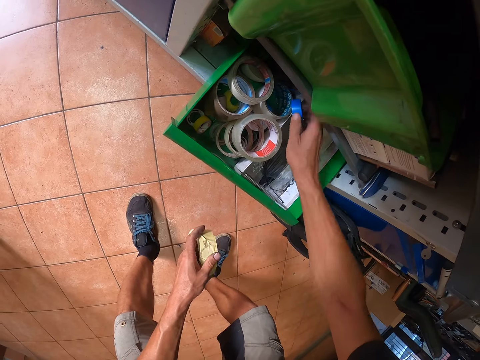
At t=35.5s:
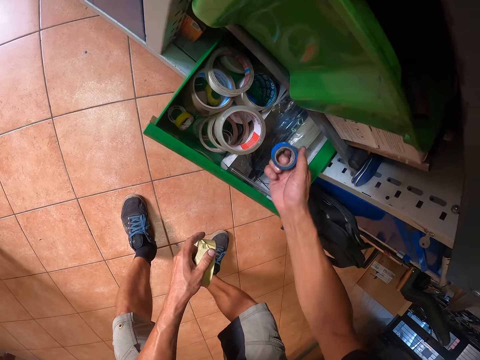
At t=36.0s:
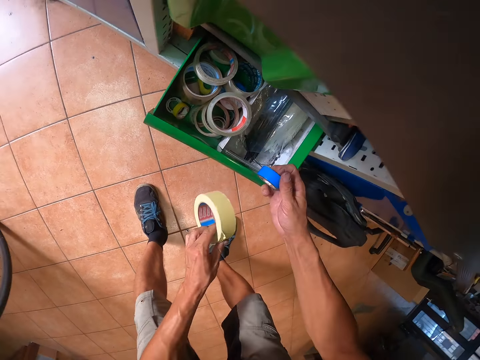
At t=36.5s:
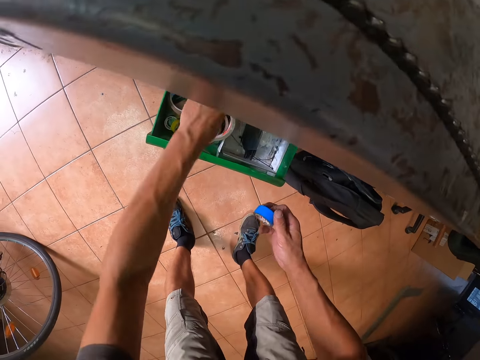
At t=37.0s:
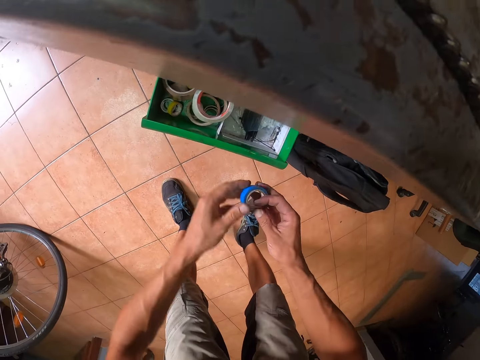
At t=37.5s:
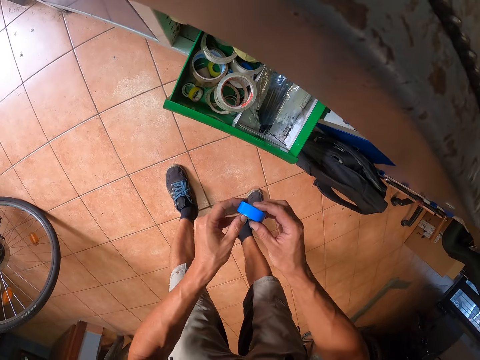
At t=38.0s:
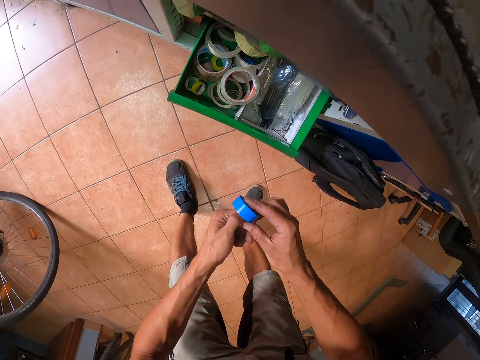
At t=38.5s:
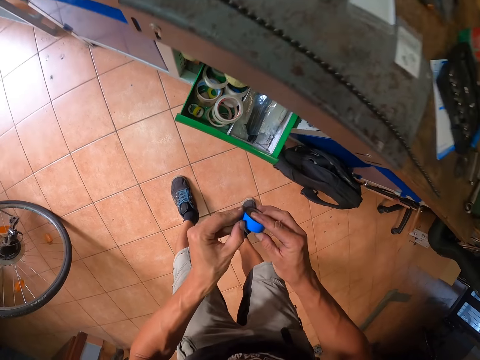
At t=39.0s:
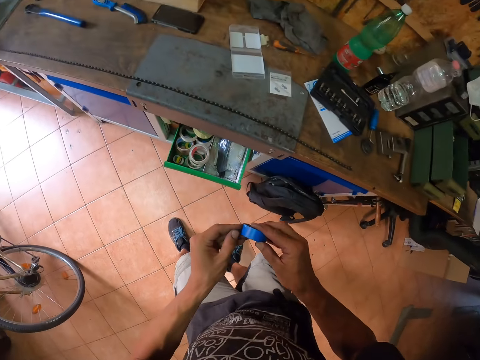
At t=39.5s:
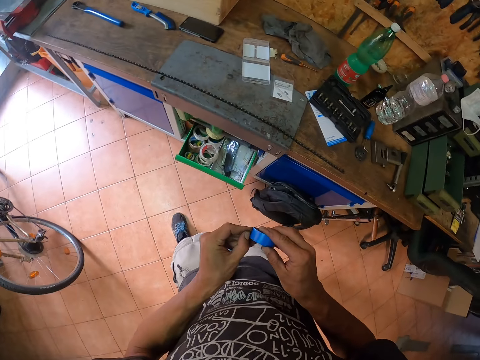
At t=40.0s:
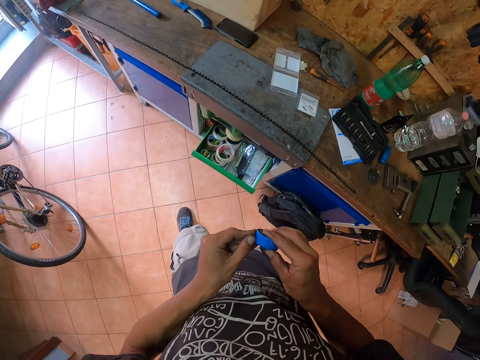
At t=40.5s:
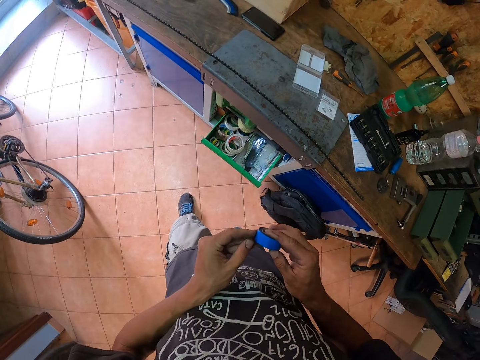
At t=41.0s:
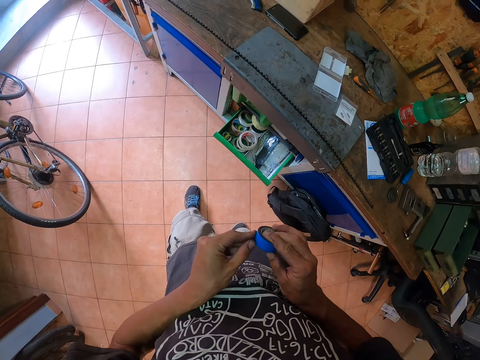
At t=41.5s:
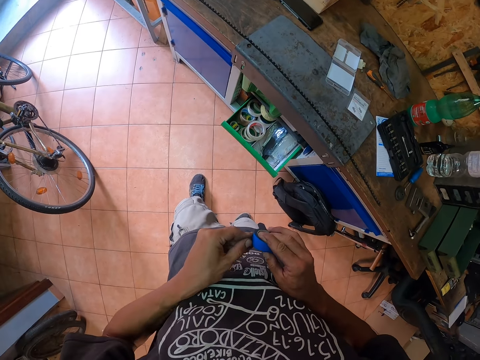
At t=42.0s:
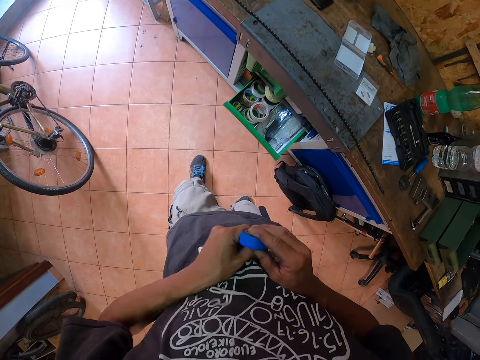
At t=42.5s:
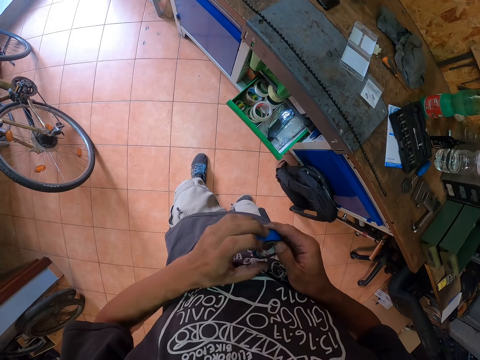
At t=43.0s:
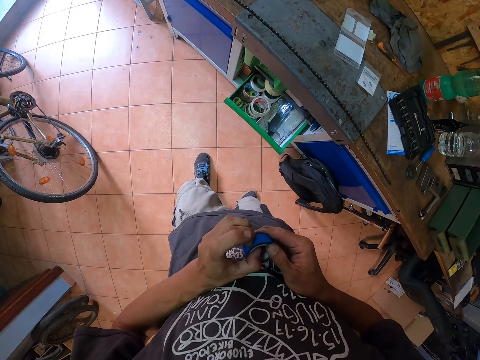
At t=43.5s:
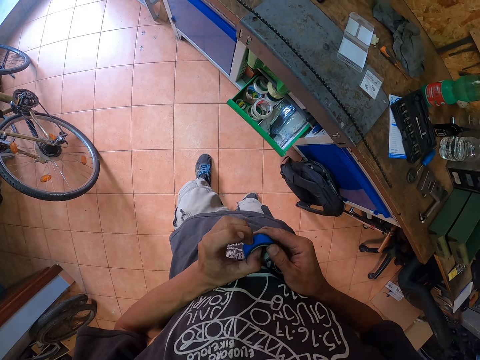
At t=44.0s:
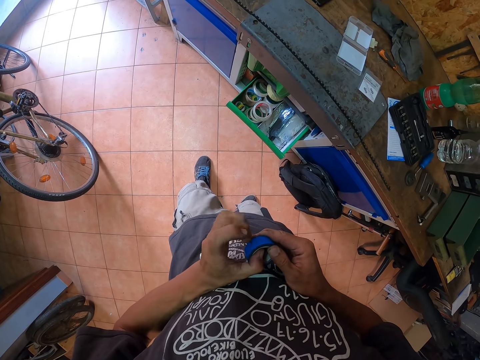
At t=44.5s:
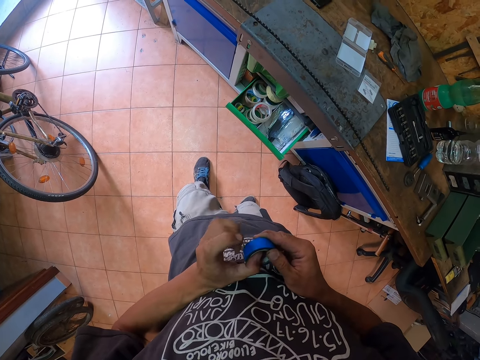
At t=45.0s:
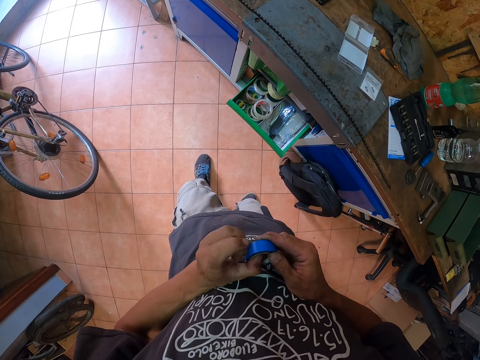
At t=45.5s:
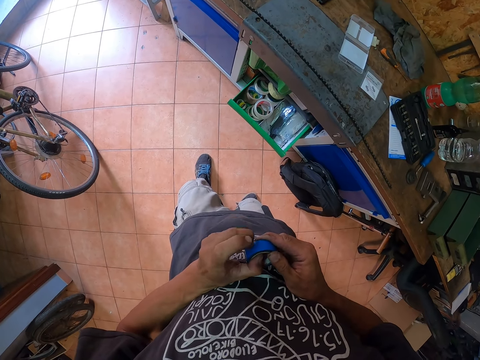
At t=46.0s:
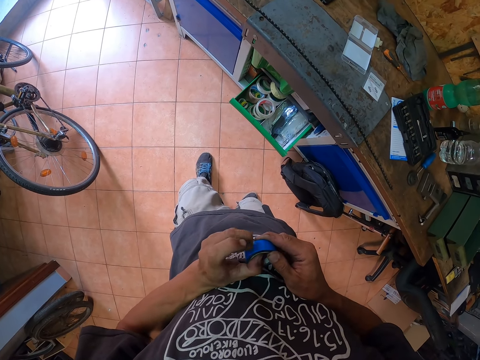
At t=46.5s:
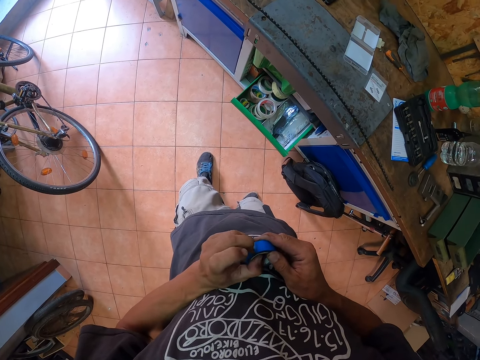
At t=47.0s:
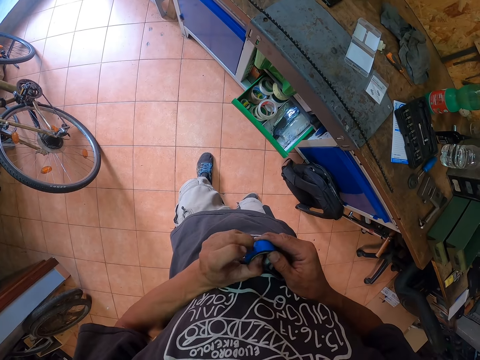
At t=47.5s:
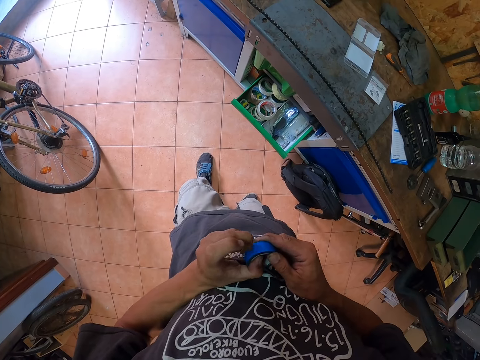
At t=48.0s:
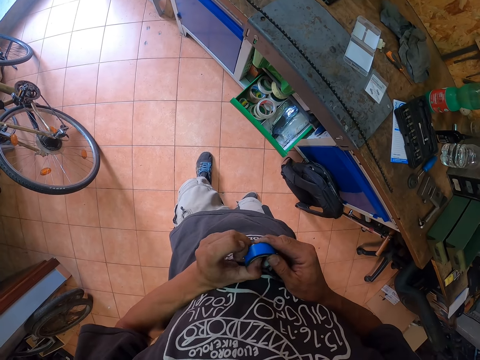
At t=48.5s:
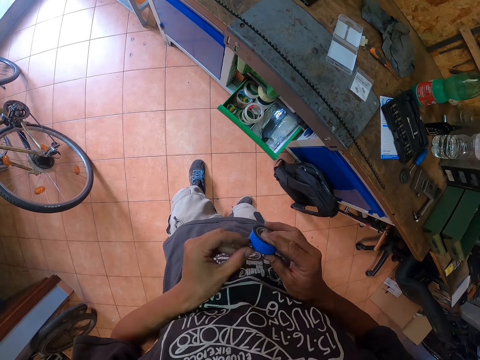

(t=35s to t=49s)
The camera wearer takes a rubber tape or seal tape from the drawer with his right hand. He returns the paper tape to the drawer. He opens the rubber tape.

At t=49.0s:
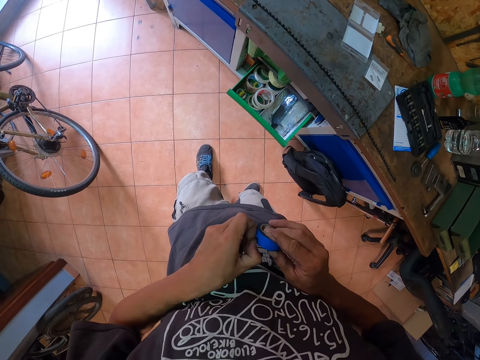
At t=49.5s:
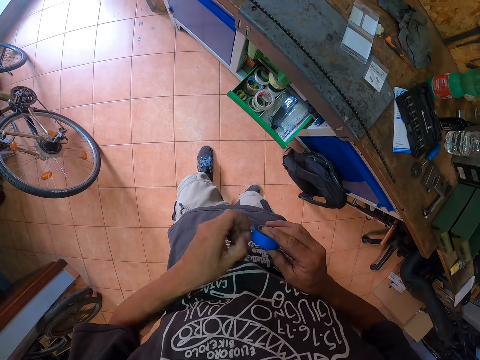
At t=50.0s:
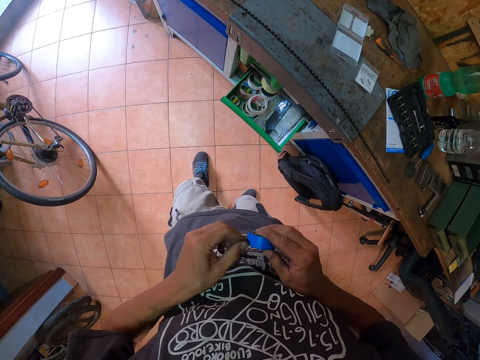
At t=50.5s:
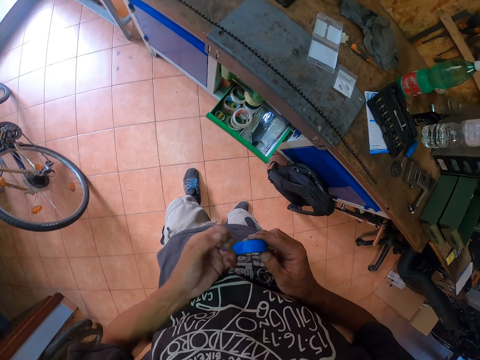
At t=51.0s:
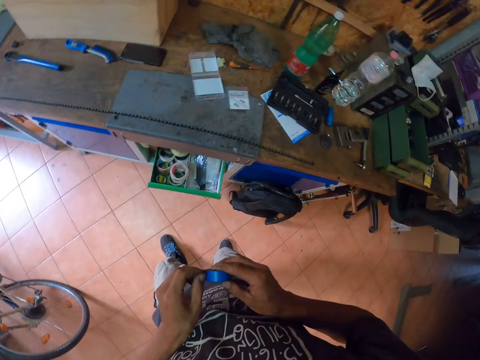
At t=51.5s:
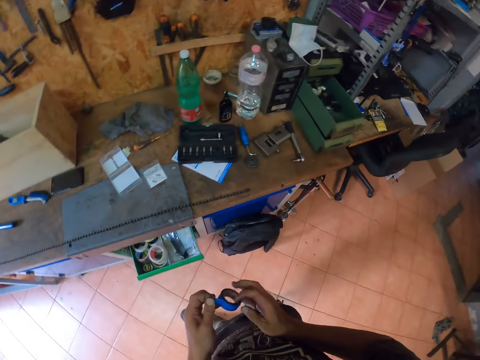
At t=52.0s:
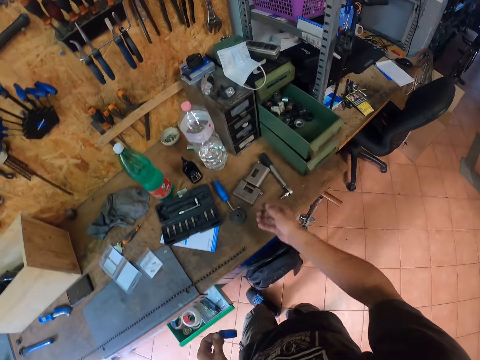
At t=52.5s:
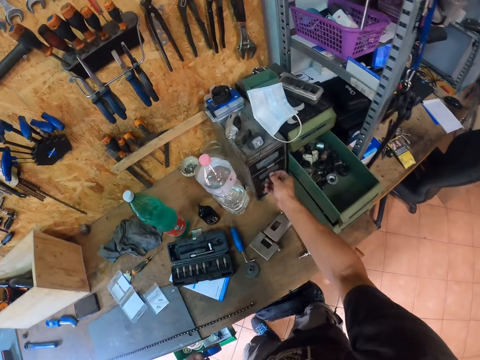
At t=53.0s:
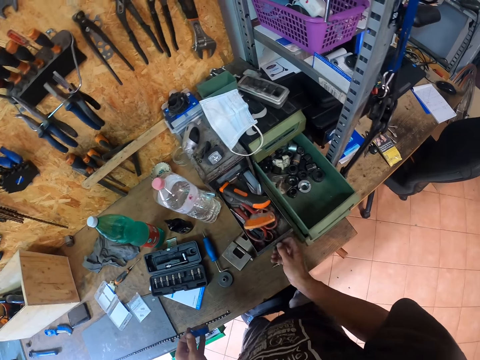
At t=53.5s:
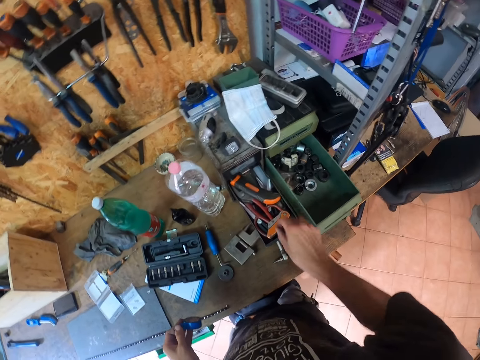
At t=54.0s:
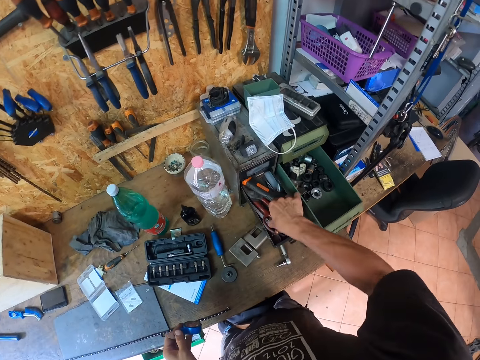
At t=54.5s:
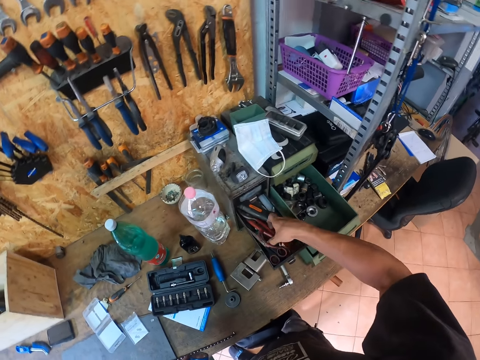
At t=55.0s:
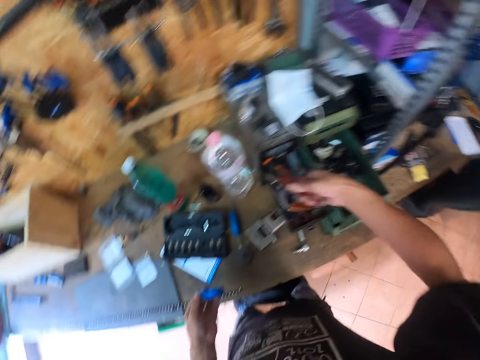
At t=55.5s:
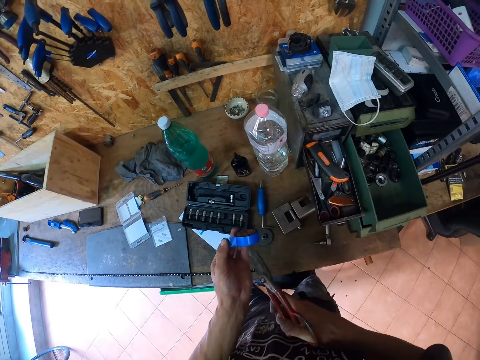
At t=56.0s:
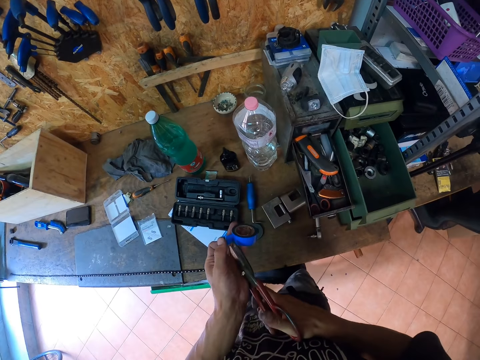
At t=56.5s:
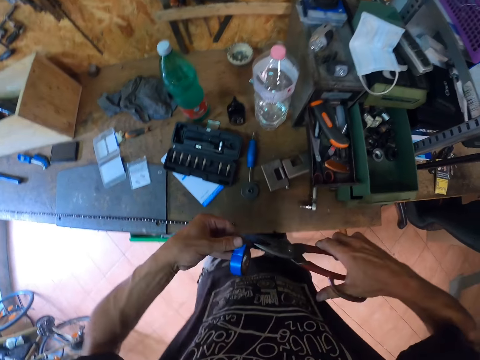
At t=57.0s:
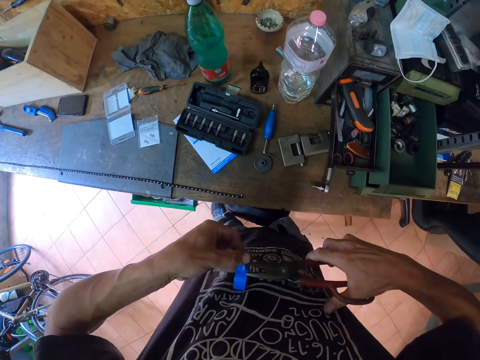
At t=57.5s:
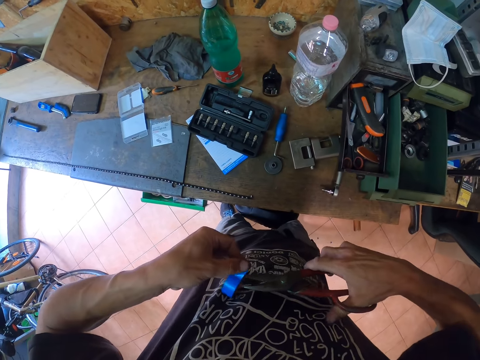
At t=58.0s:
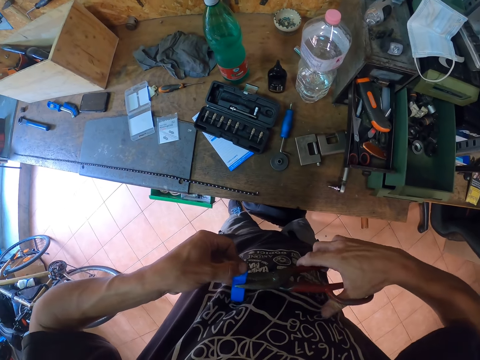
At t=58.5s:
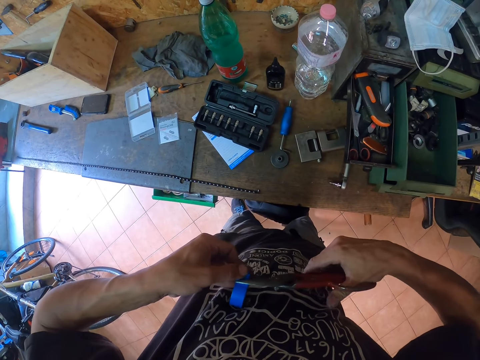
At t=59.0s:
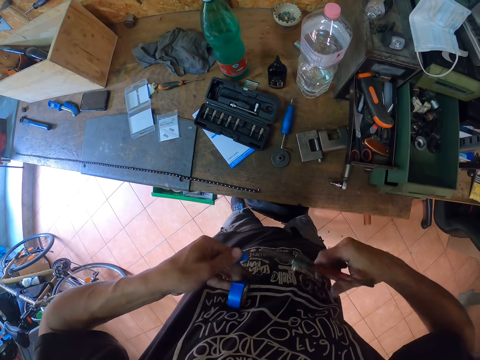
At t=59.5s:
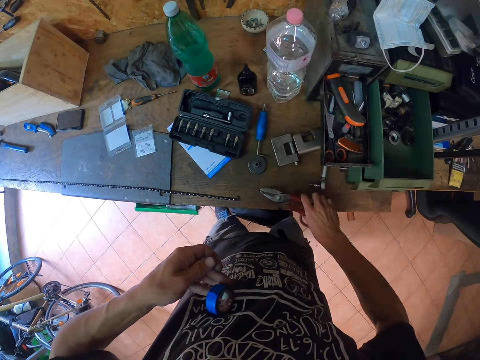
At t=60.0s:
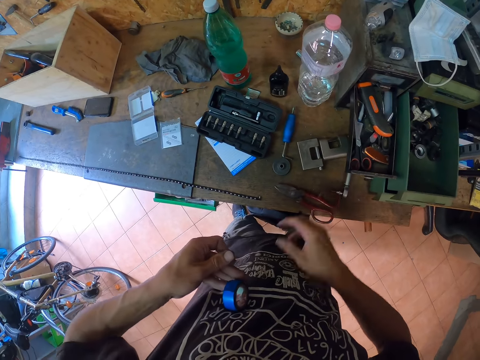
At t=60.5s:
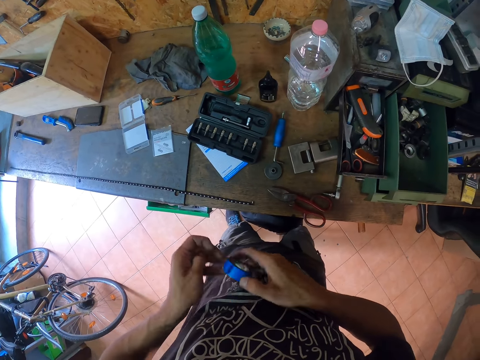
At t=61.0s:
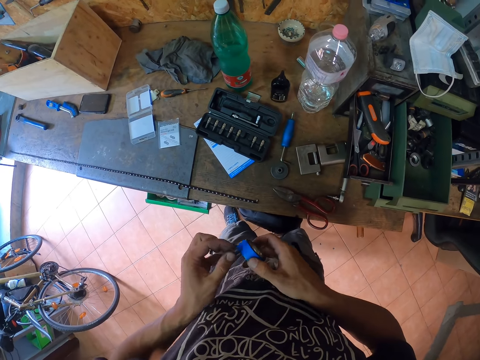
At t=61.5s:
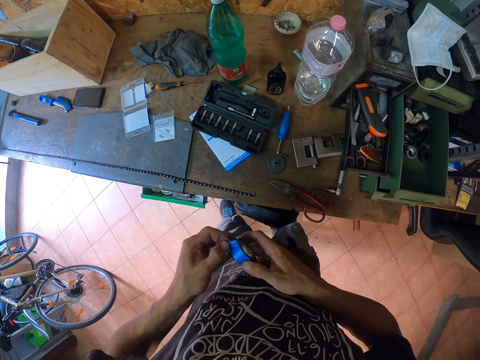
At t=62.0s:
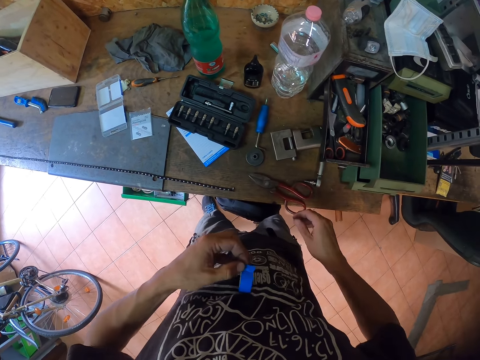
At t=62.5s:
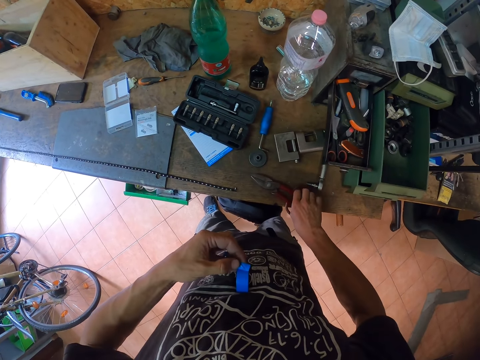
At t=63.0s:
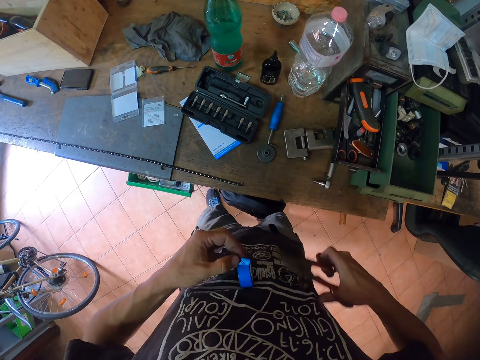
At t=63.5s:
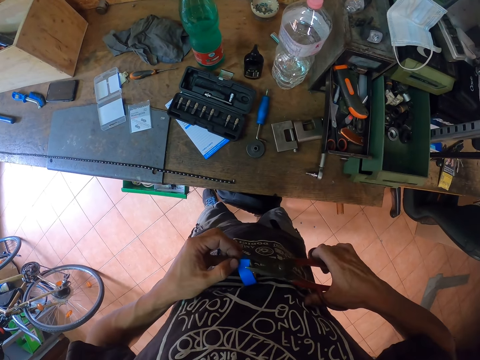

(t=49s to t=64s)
The camera wearer opens a drawer. He takes scissors or pliers from the drawer on the desk with his right hand. He cuts the rubber tape with the scissors. He returns the scissors to the desk with his right hand. He opens the rubber tape. He takes the scissors from the desk with his right hand.
